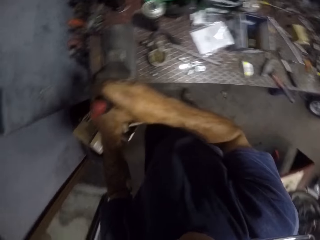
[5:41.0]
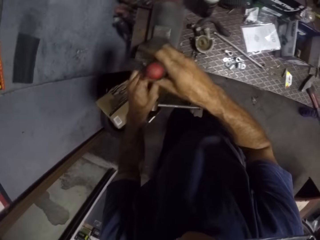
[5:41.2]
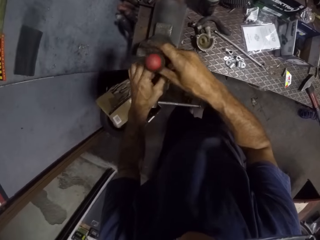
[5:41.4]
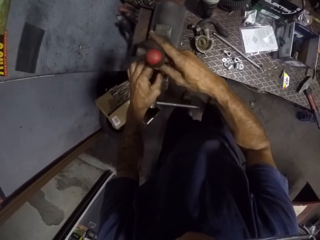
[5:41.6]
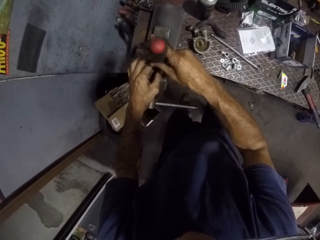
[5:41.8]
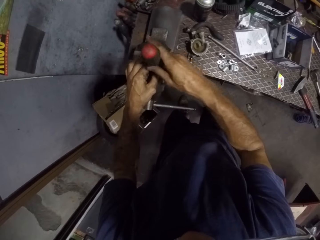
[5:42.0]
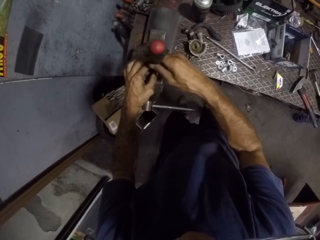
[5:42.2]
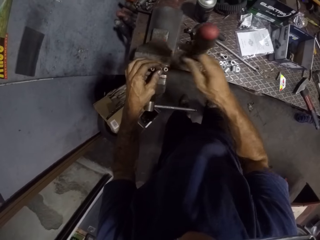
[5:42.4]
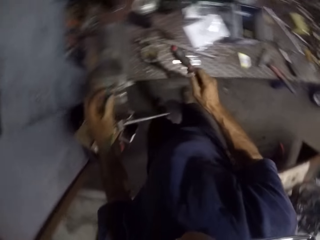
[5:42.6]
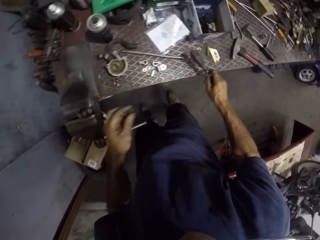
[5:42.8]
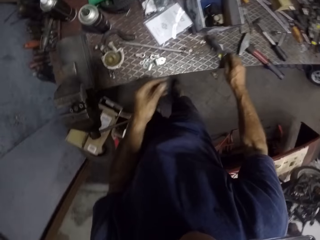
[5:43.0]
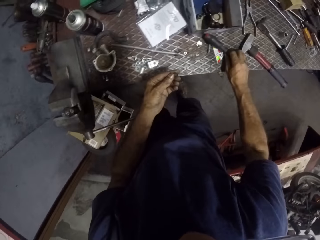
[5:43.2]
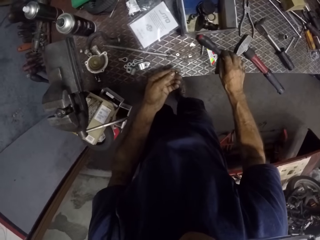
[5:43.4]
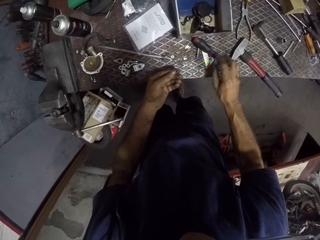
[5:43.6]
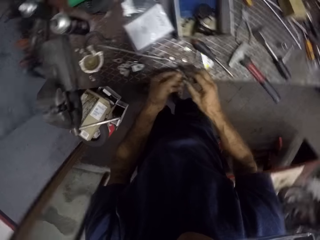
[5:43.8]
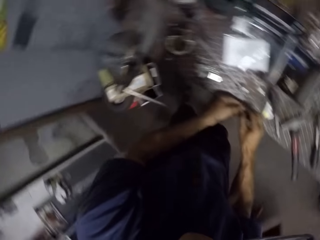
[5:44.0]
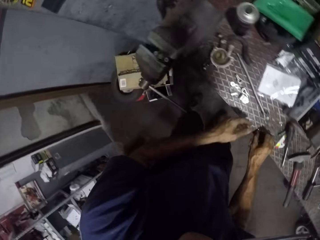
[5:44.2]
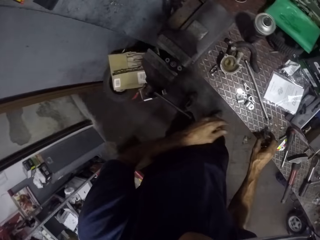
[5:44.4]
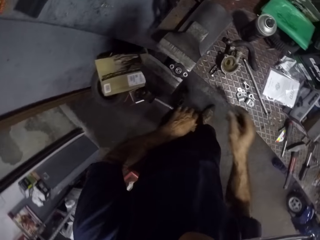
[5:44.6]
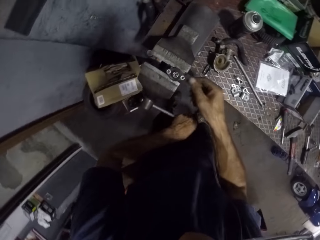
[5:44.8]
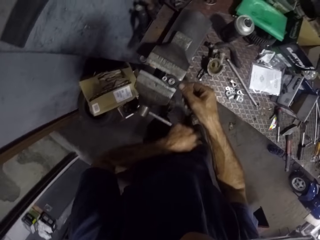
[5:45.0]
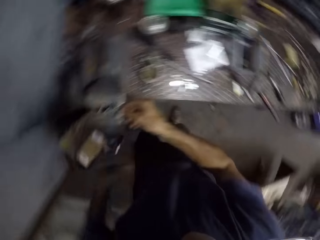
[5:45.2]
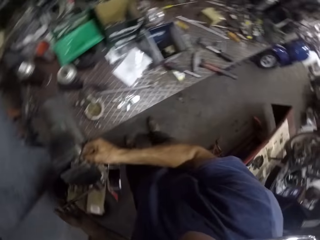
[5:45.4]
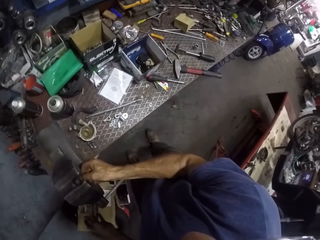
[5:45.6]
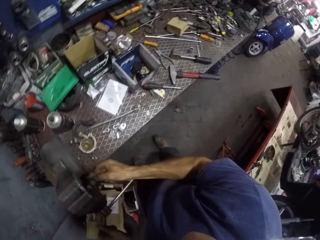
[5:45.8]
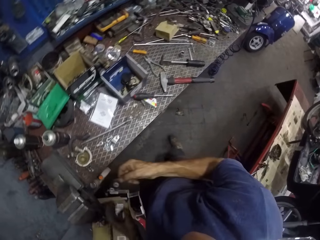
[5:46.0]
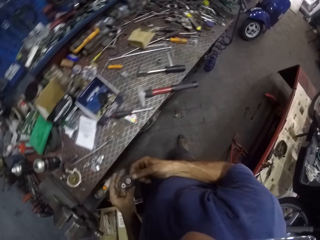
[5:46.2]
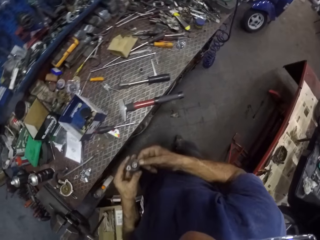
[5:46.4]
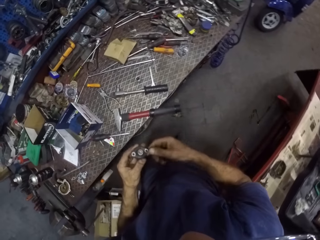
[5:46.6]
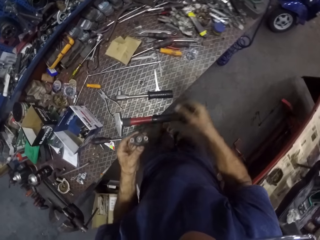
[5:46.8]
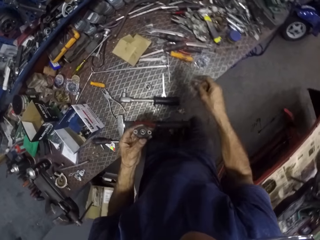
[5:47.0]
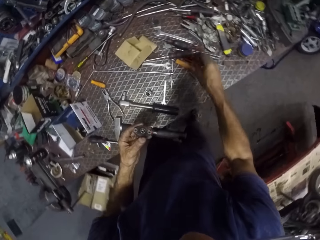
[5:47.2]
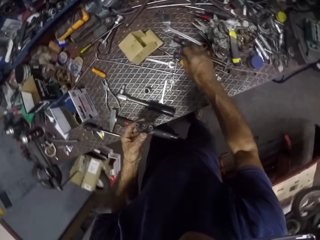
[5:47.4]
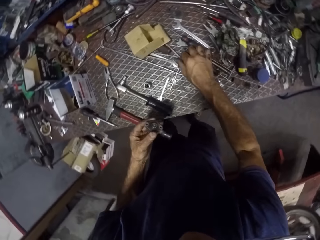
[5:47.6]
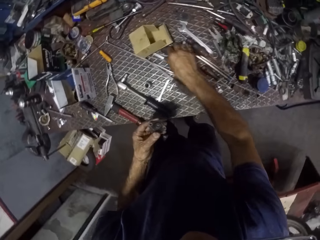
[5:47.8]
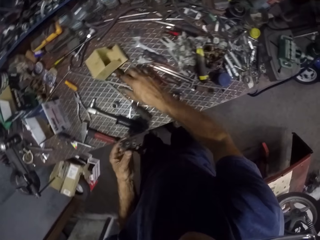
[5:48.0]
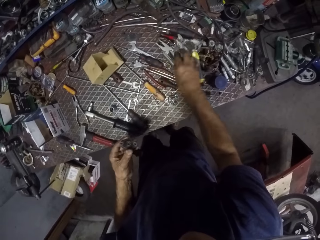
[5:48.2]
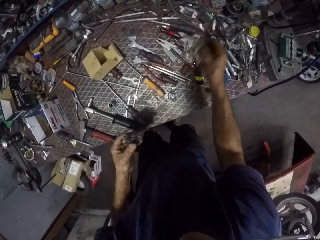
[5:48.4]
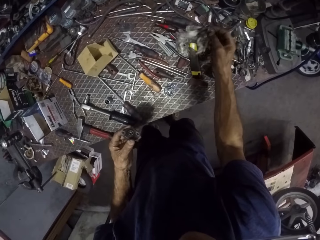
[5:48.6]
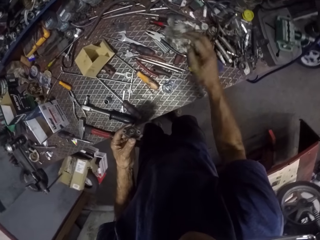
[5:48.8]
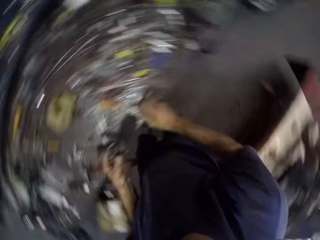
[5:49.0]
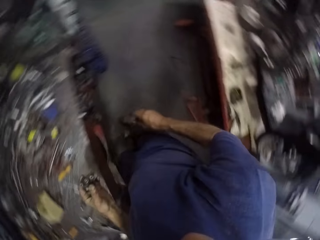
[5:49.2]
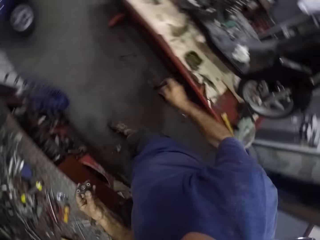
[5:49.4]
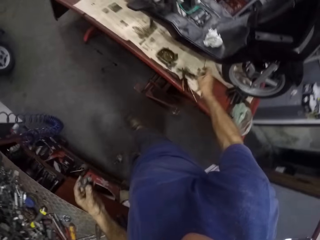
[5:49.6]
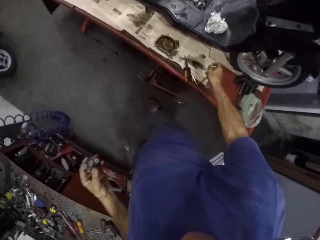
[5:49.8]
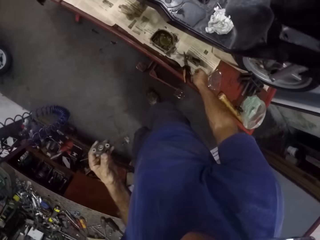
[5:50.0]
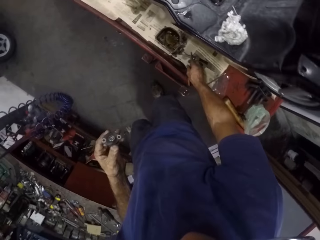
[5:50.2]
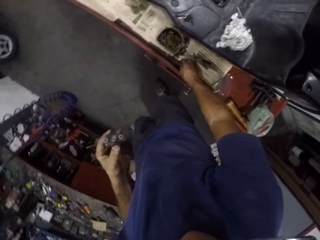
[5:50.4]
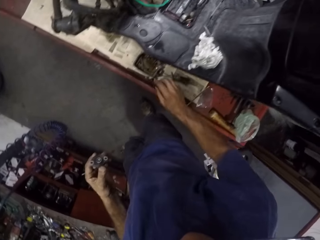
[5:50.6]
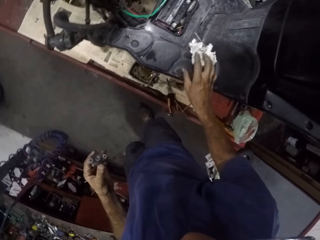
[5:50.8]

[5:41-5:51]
The camera wearer loosens screws. They put the screwdriver and nut on the workbench. They remove the boriss from the workbench. They pick up something.

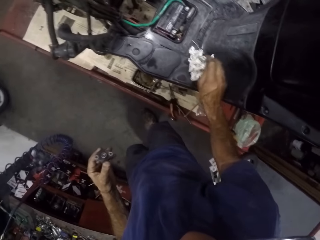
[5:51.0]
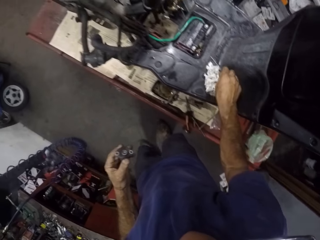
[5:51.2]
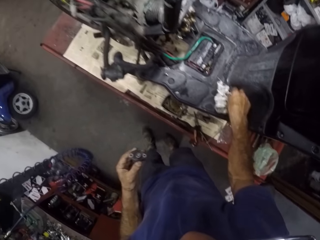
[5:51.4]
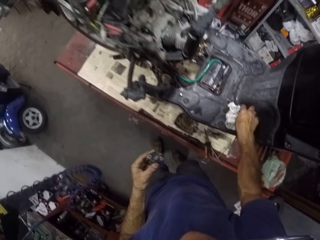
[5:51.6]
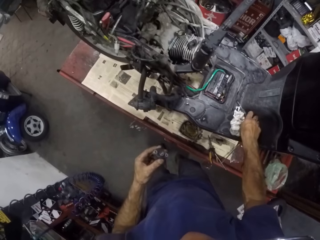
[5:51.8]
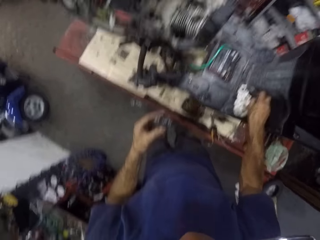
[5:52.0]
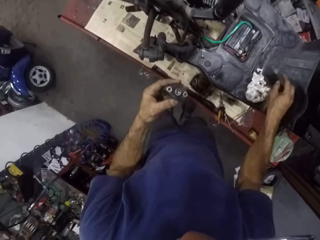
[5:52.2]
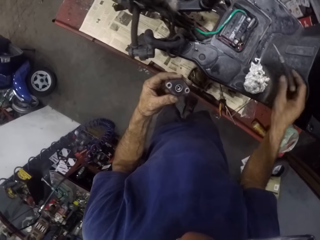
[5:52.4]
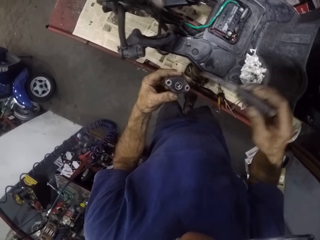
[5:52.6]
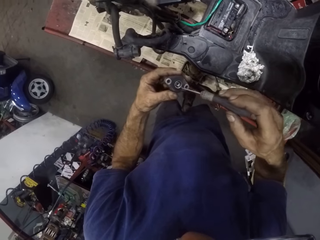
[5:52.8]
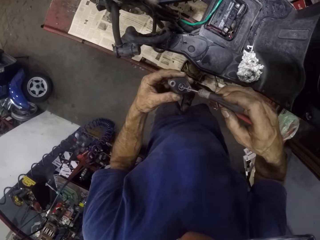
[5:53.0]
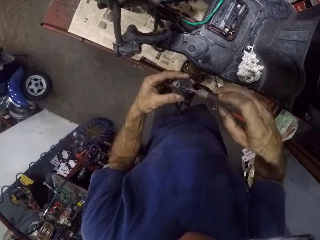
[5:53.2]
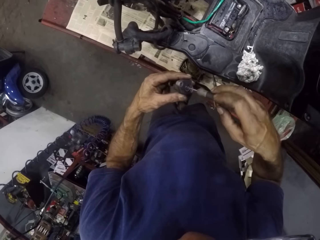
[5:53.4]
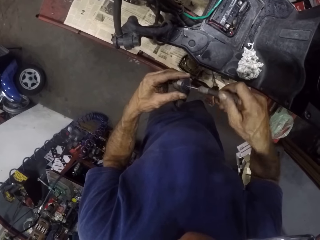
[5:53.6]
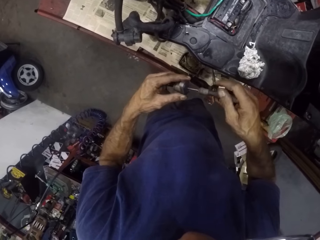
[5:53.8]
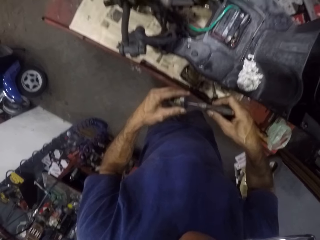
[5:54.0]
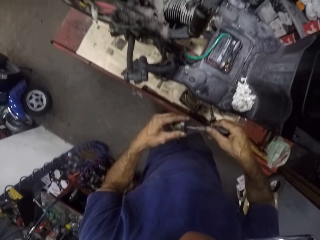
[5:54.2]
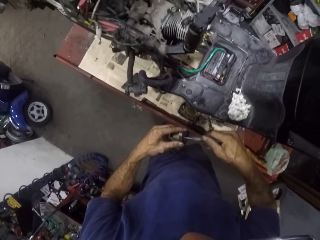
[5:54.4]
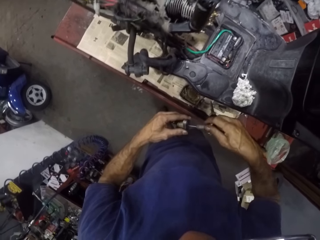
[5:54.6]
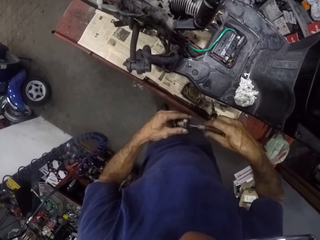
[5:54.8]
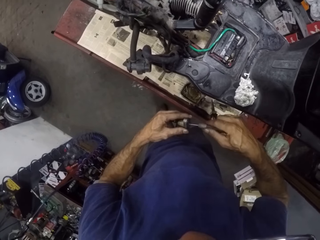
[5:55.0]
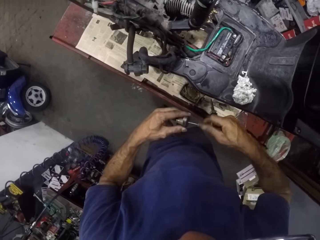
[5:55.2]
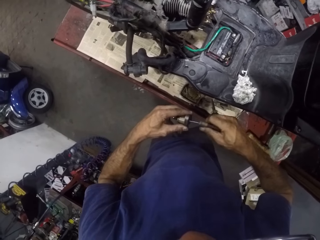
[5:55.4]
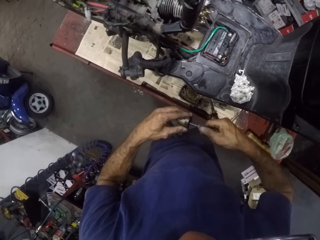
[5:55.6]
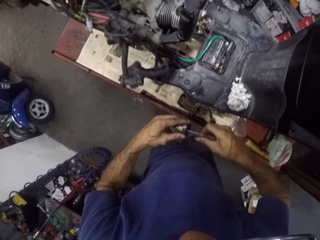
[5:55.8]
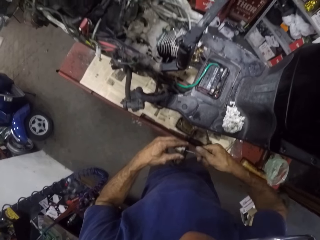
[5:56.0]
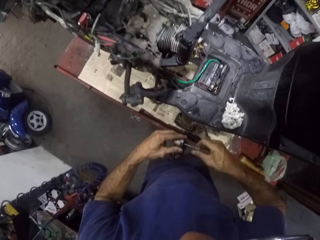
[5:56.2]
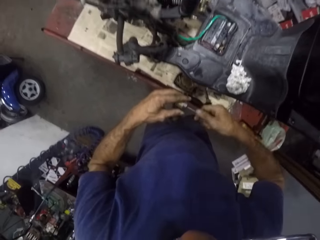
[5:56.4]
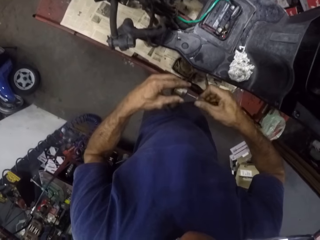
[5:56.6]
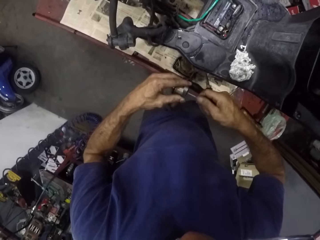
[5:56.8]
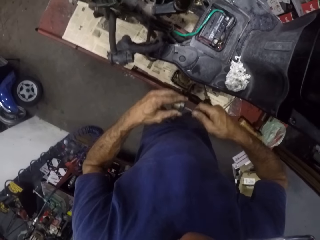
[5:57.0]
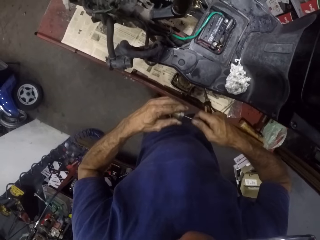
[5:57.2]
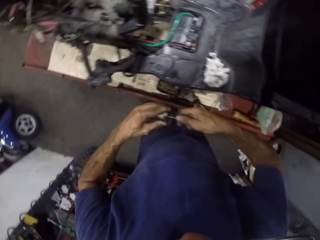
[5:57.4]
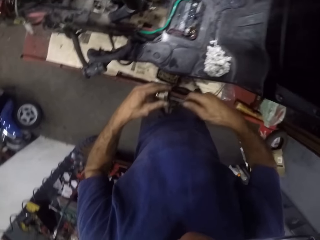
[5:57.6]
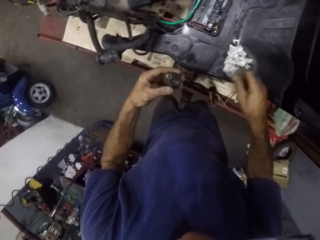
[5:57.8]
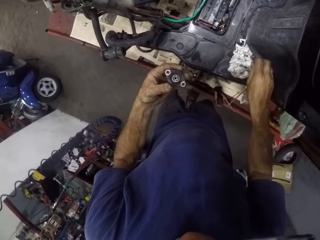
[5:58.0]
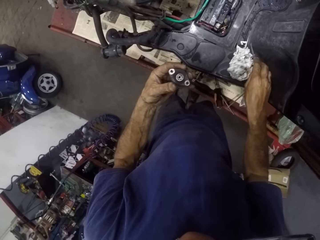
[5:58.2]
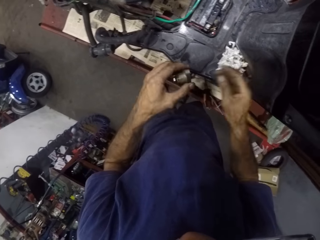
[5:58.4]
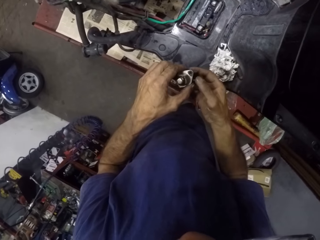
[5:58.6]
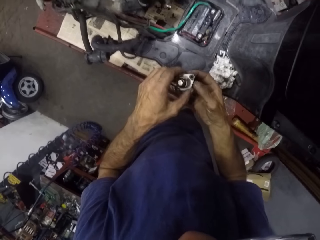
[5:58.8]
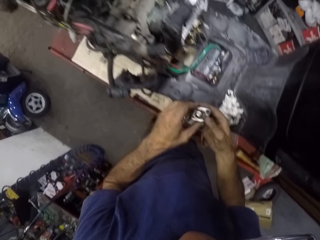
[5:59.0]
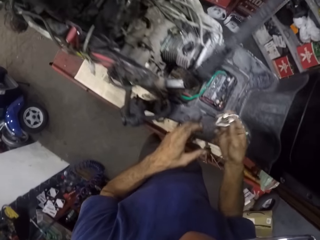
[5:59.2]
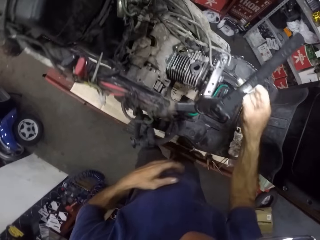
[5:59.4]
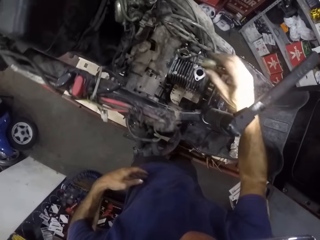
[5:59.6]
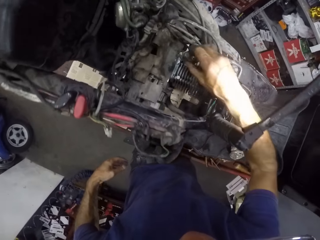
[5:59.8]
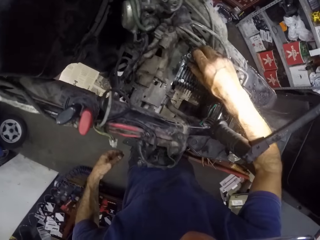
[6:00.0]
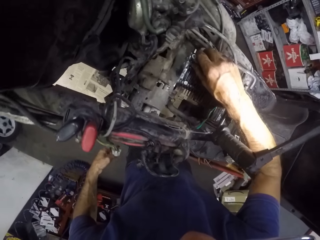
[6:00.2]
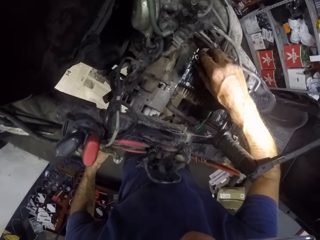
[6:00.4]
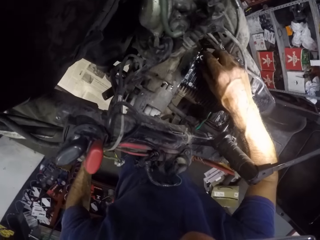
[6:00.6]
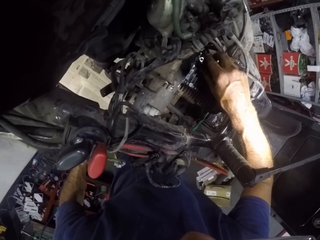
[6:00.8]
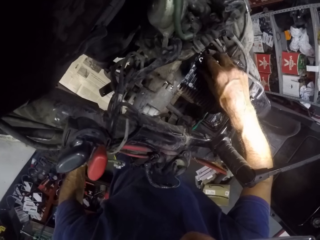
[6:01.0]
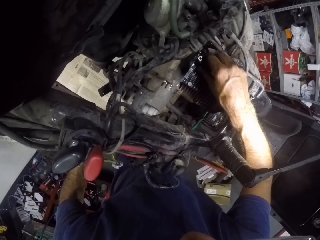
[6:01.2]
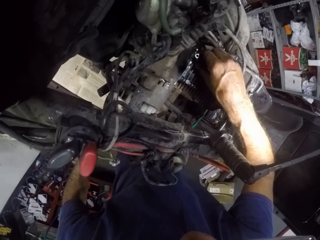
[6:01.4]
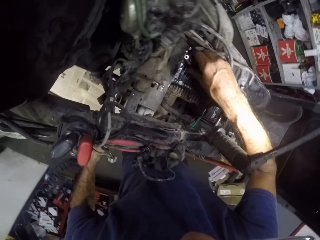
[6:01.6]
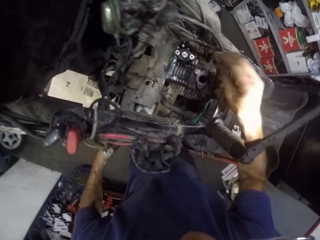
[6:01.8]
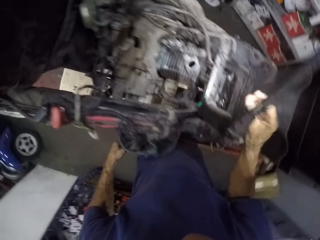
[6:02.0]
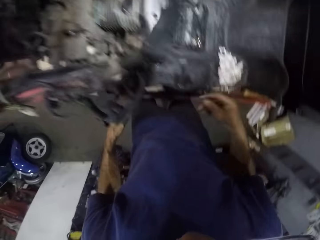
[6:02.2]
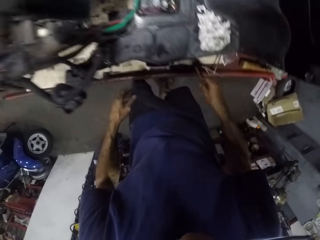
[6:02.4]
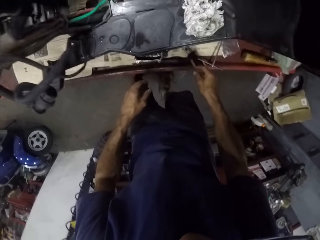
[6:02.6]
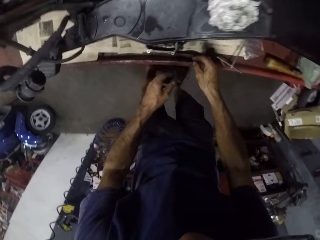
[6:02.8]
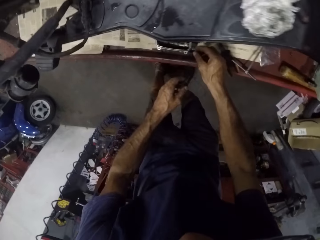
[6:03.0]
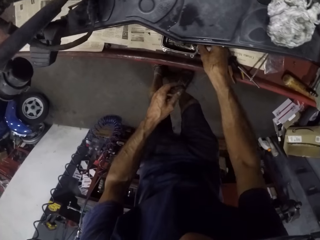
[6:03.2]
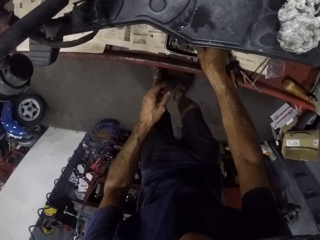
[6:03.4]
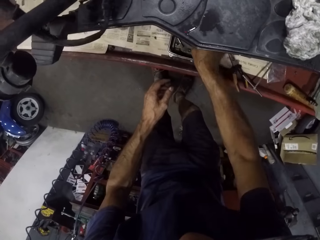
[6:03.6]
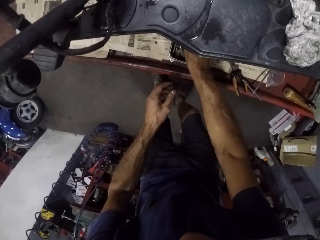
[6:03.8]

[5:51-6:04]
The camera wearer picks up a screwdriver. They screw the boriss with the screwdriver. They loosen screws. They put the screwdriver on the working table. They put the boriss into the motorcycle block.
